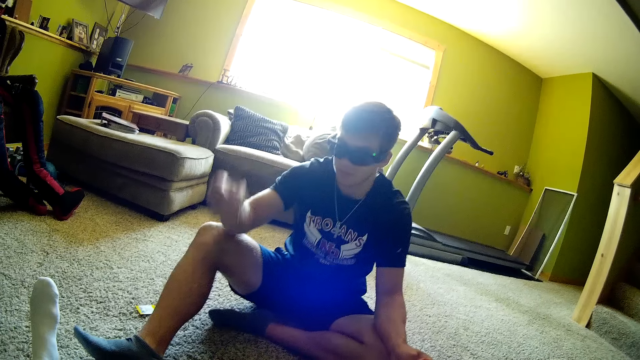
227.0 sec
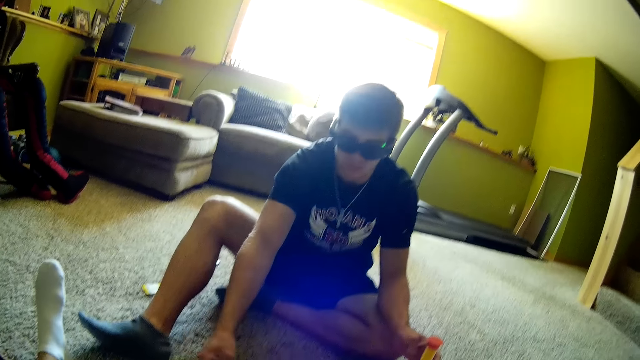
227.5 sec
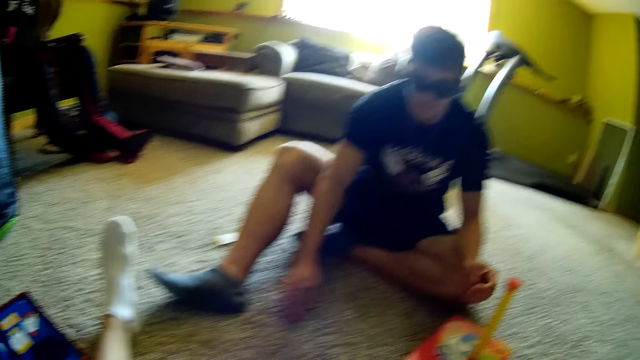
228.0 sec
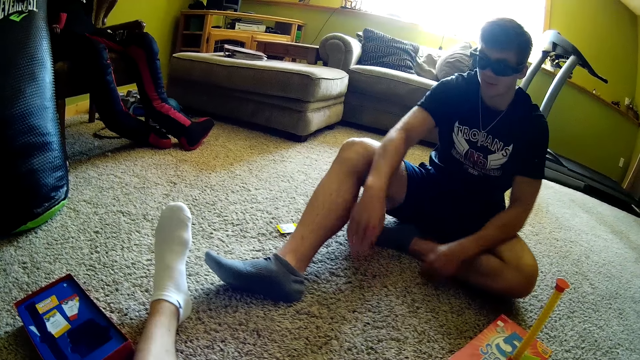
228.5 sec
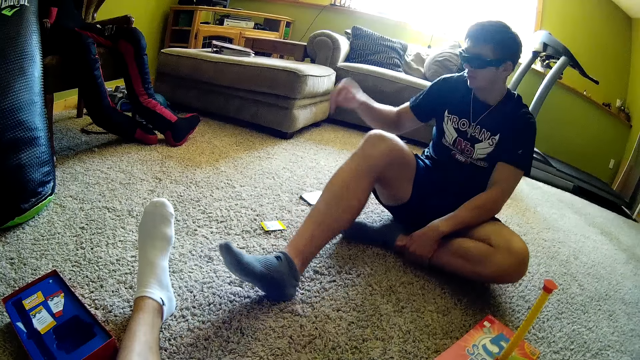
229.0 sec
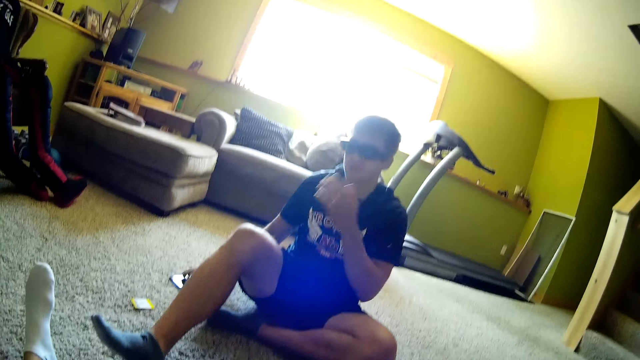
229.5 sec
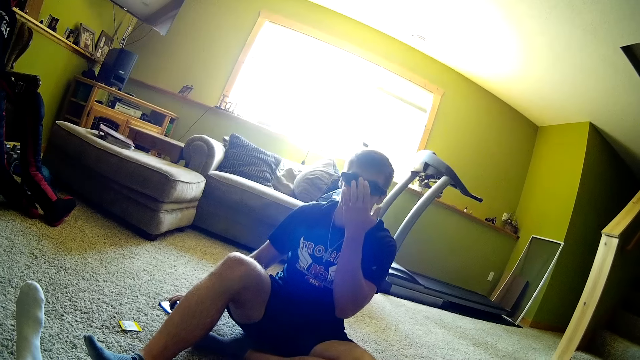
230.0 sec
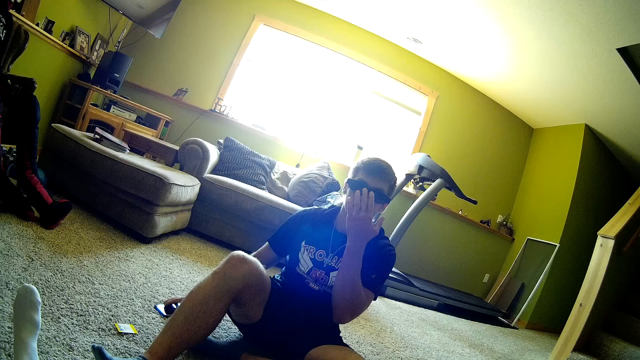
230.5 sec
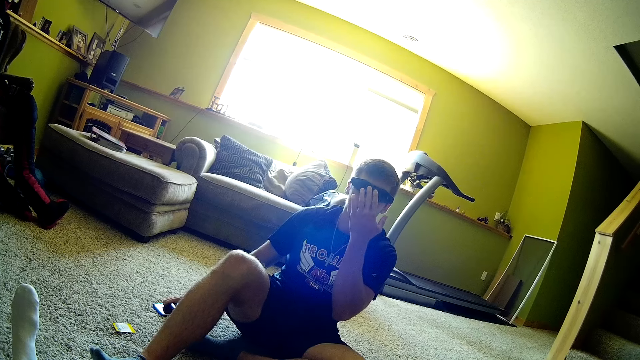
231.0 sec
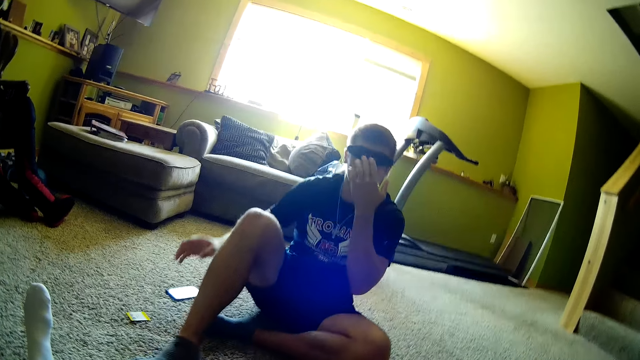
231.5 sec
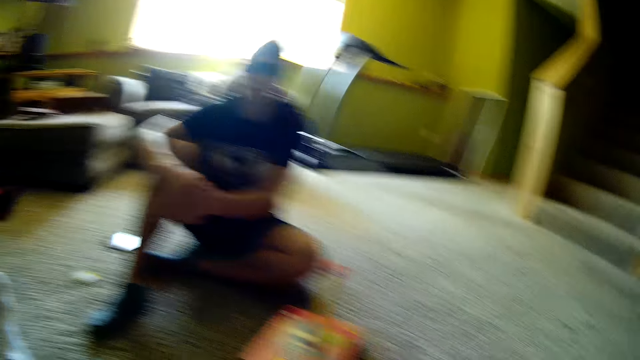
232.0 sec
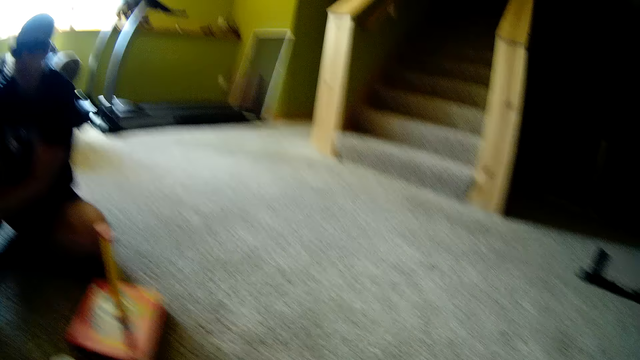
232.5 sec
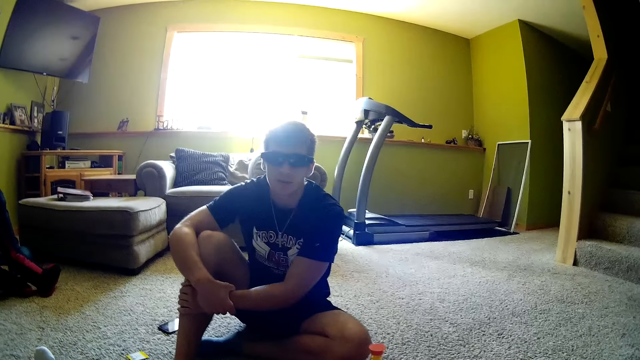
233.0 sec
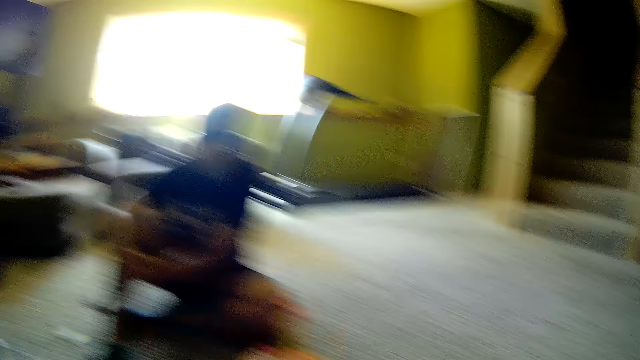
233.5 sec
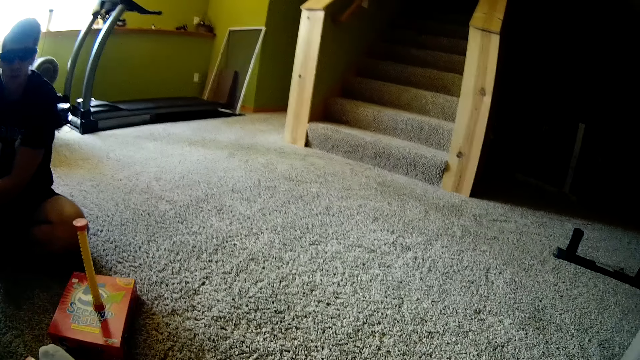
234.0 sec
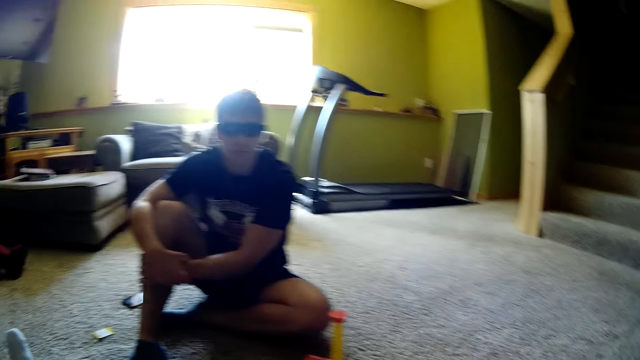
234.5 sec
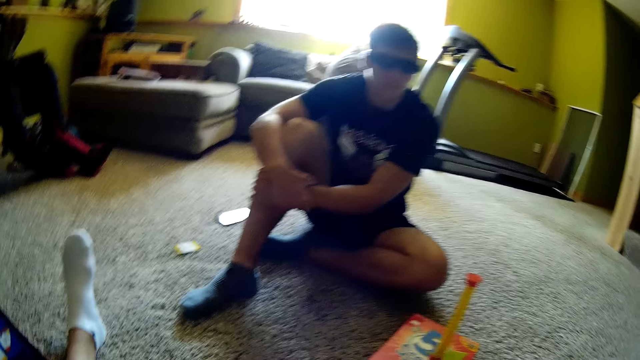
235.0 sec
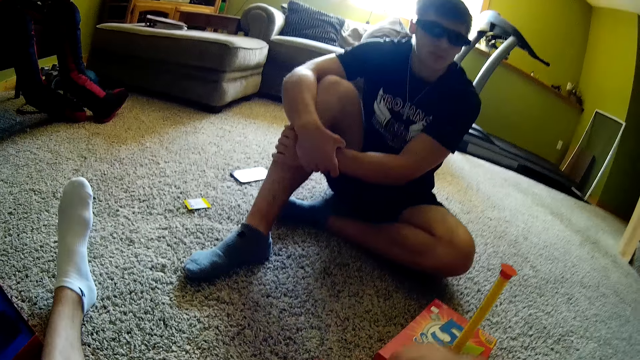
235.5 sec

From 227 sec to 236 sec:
A man puts a card on the floor. The man touches the legs, touches the phone and touches the glasses. The man holds the phone. The man holds the hands. The man interacts with the camera wearer. The camera wearer looks around.

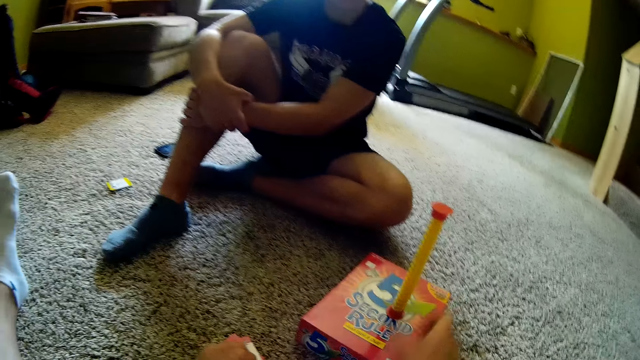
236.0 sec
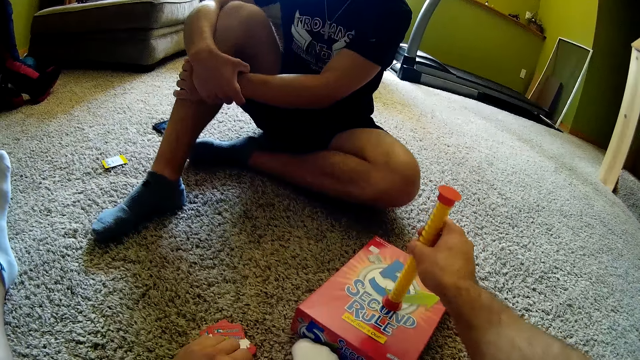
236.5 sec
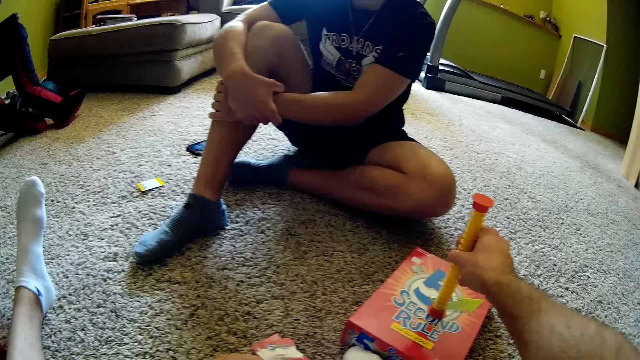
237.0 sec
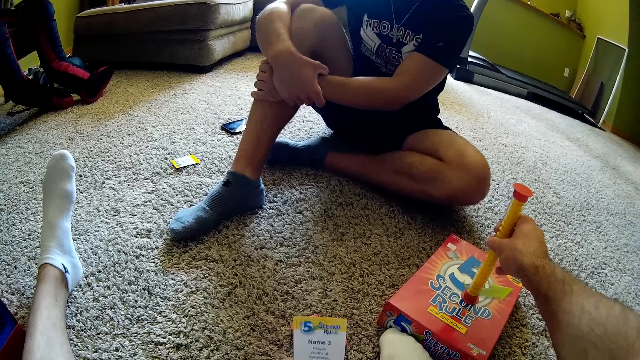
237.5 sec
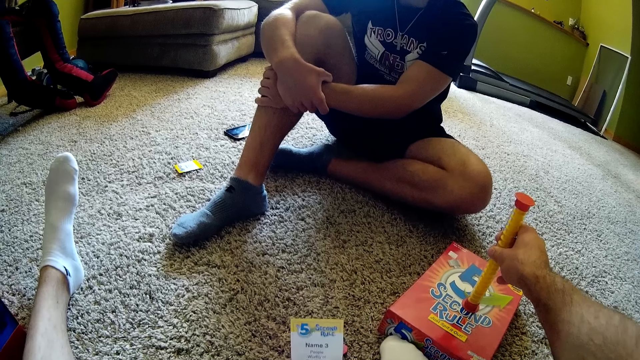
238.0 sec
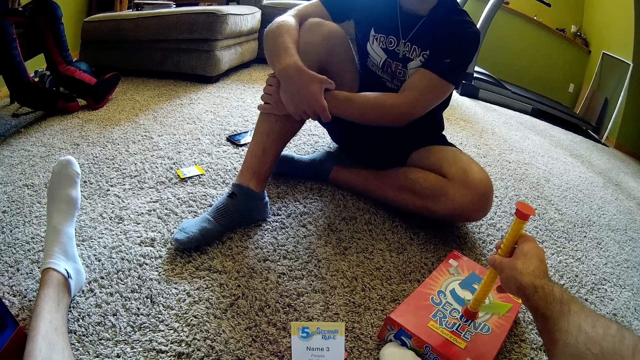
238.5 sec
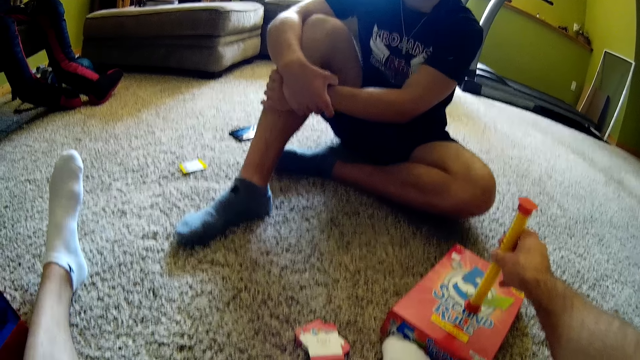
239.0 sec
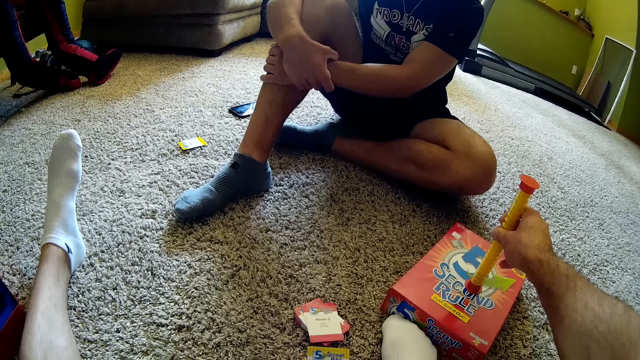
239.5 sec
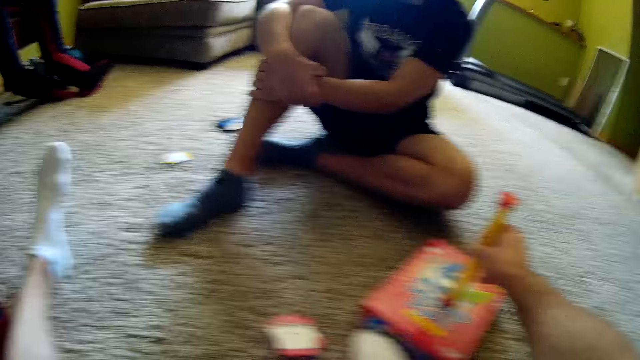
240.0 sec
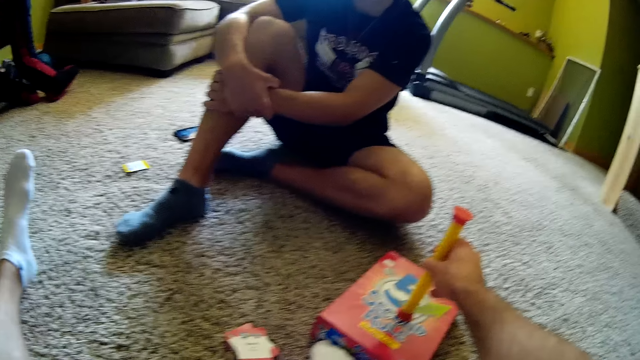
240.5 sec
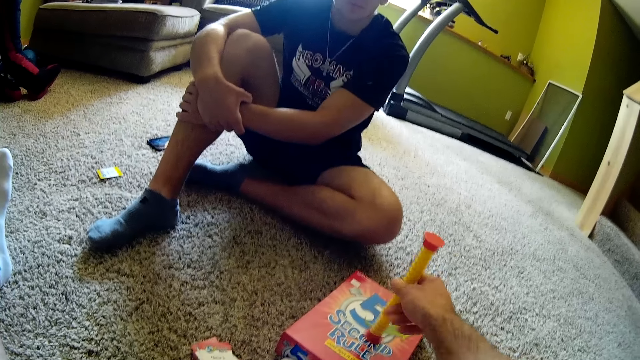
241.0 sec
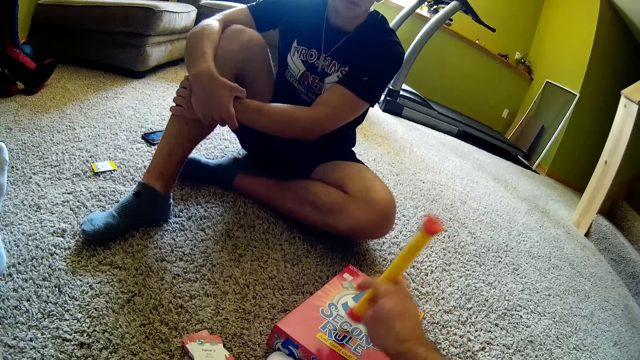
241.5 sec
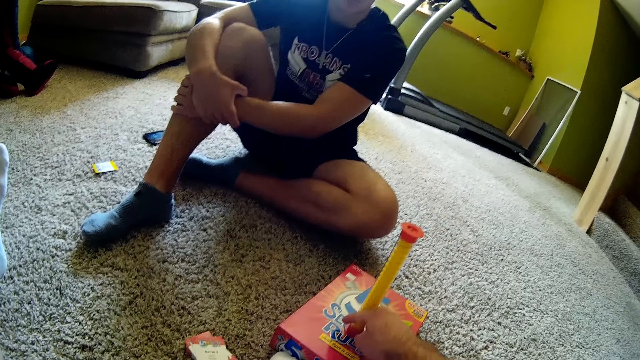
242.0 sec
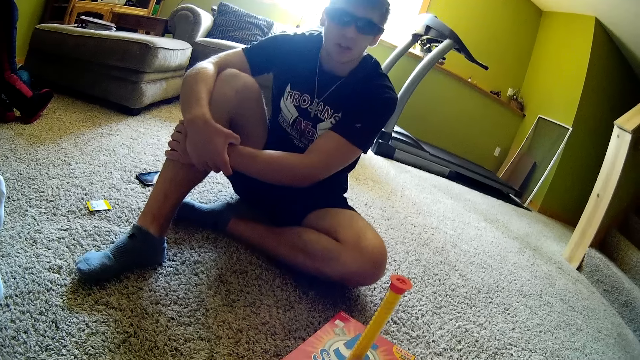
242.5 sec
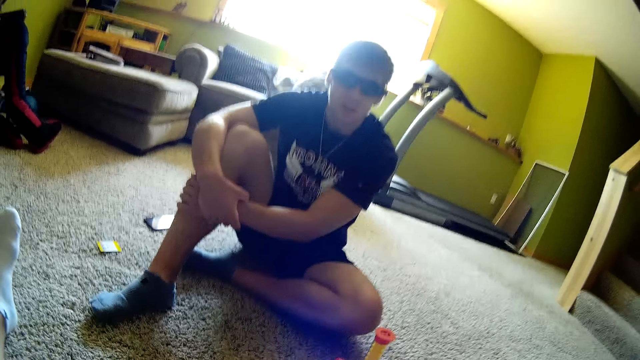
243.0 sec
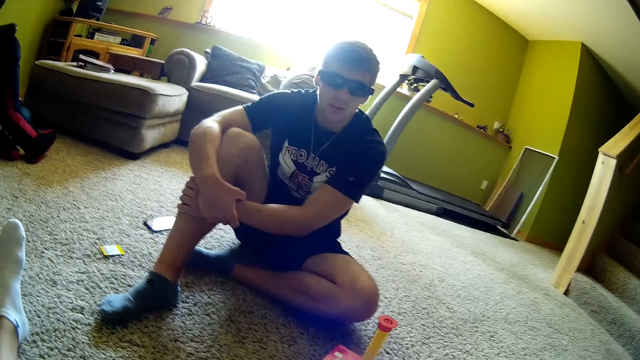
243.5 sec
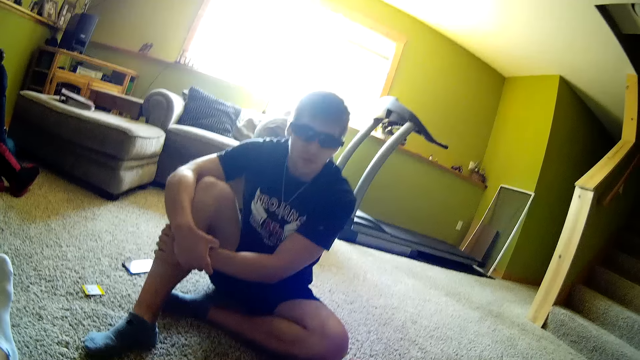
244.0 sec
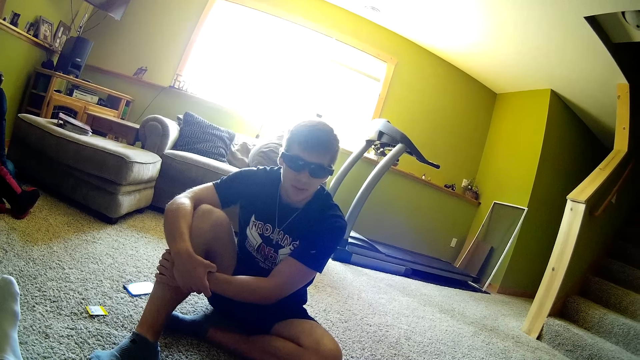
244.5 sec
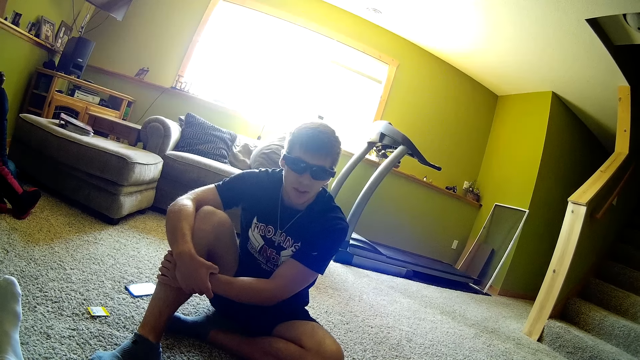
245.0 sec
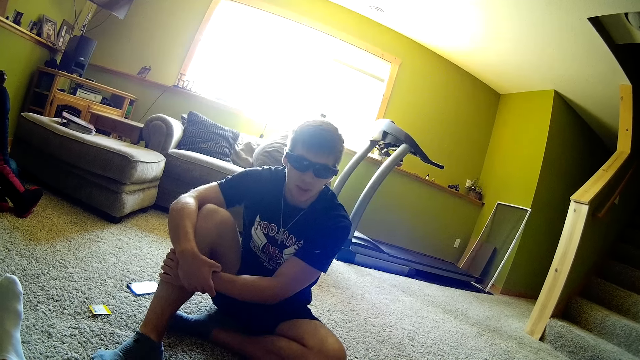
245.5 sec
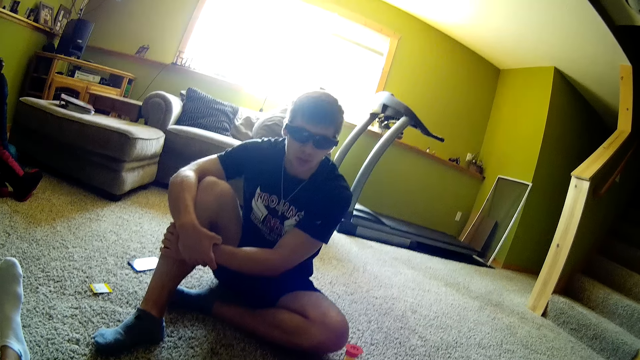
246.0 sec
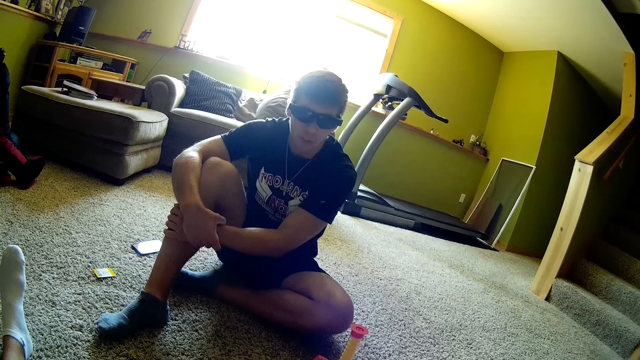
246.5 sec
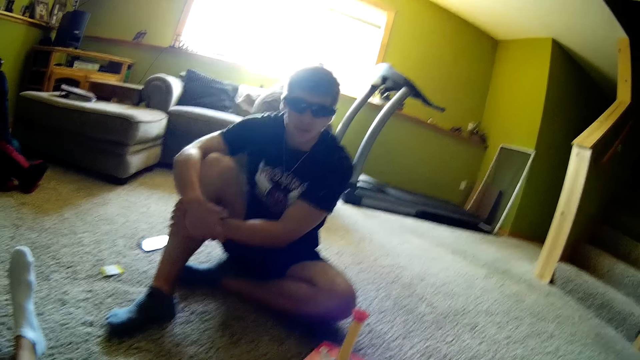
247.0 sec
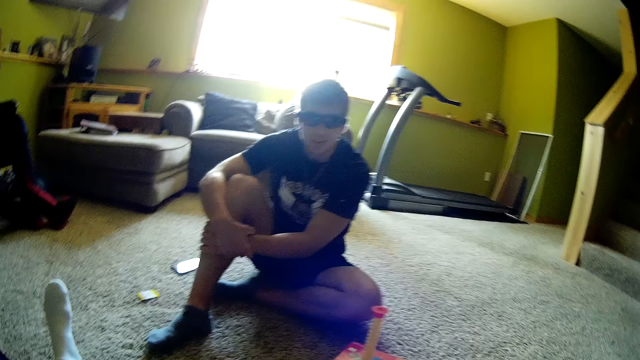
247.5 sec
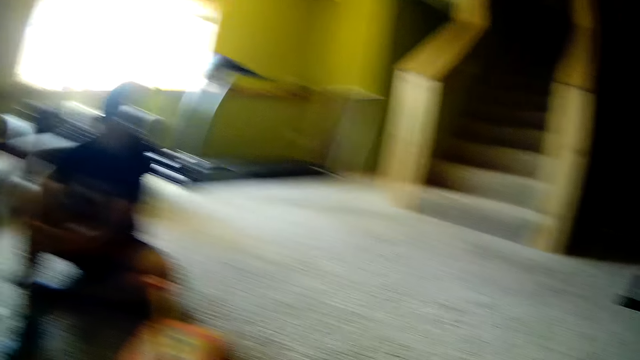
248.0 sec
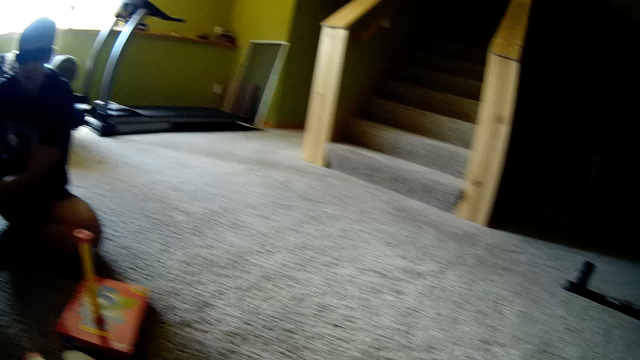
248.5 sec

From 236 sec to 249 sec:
The camera wearer touches something, lifts a card and holds a spinner. They stare at the card and flip the spinner. They look around. A person interacts with the camera wearer.
